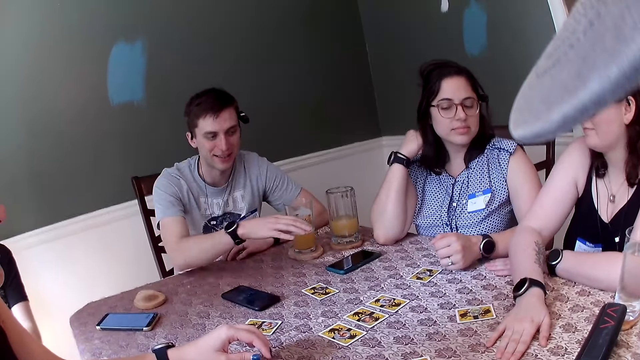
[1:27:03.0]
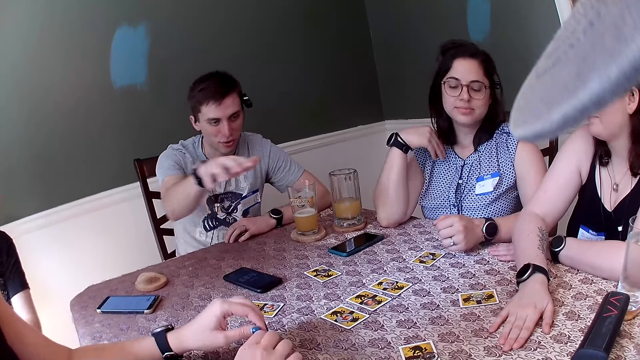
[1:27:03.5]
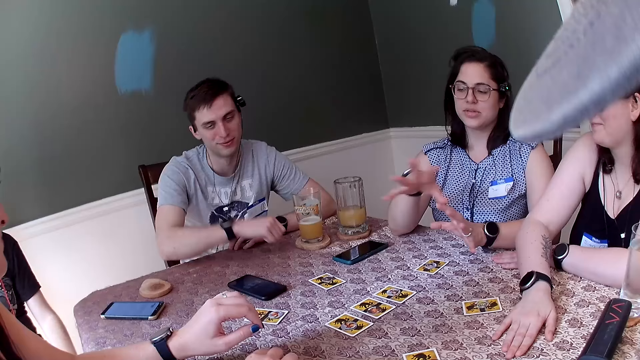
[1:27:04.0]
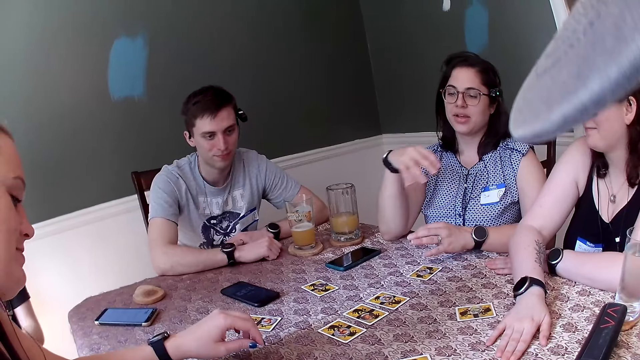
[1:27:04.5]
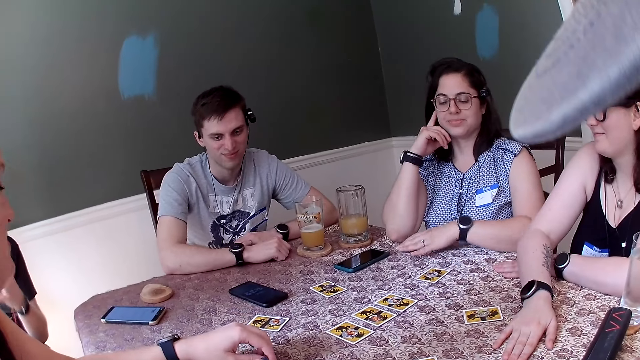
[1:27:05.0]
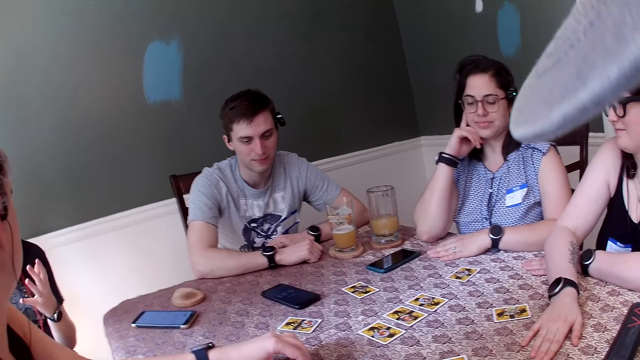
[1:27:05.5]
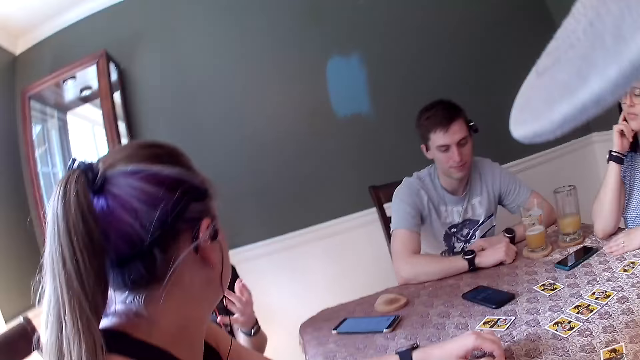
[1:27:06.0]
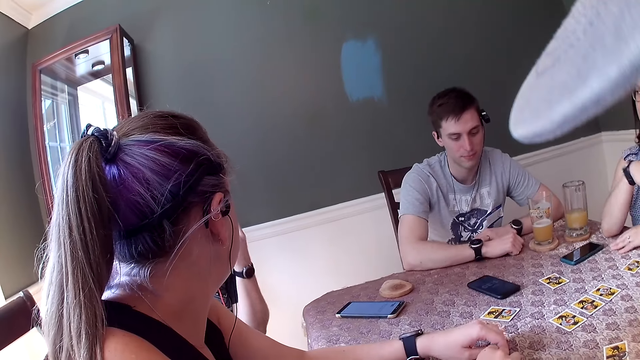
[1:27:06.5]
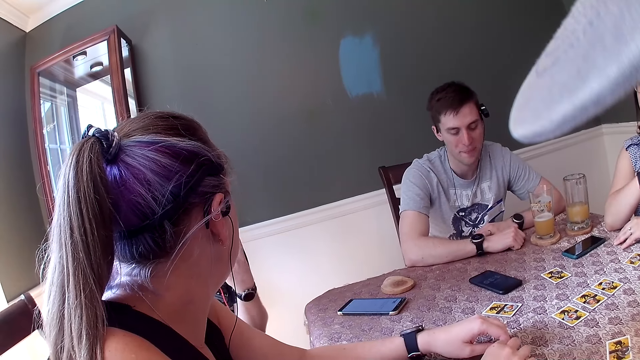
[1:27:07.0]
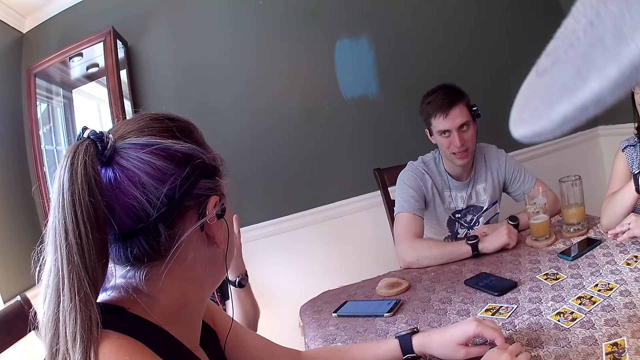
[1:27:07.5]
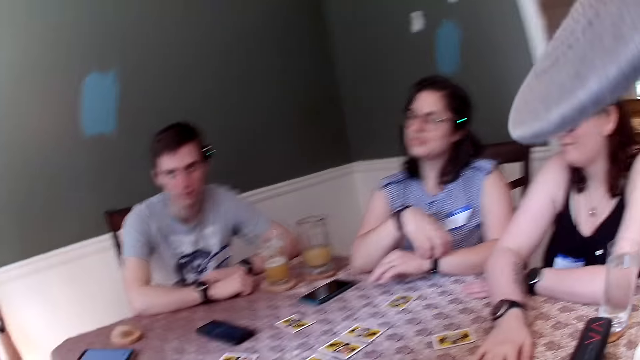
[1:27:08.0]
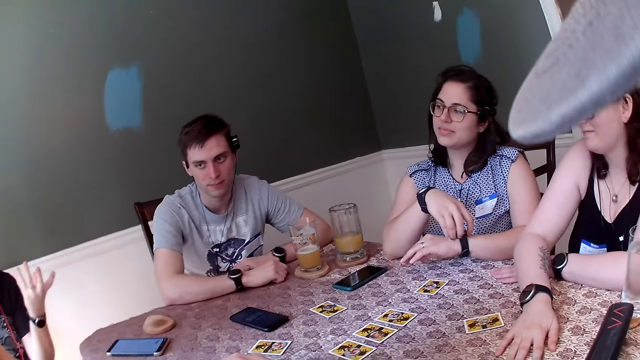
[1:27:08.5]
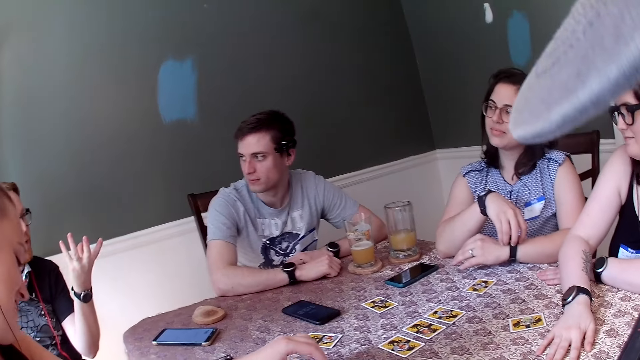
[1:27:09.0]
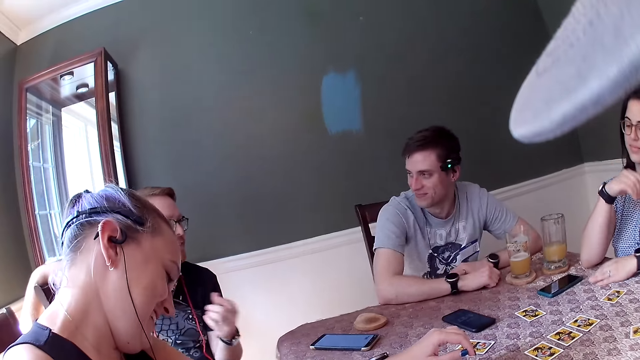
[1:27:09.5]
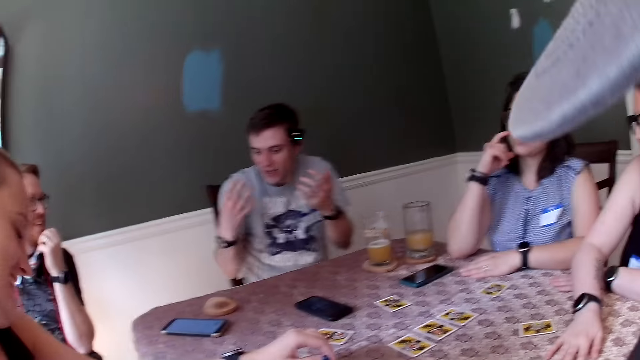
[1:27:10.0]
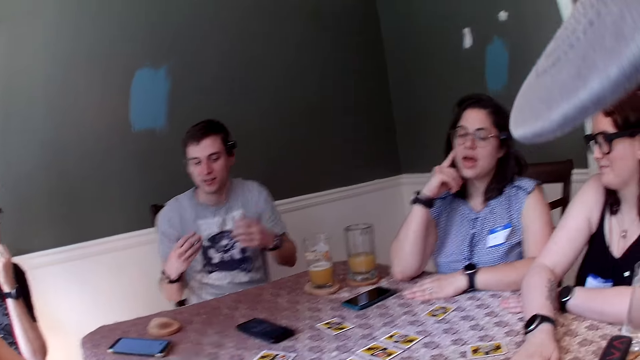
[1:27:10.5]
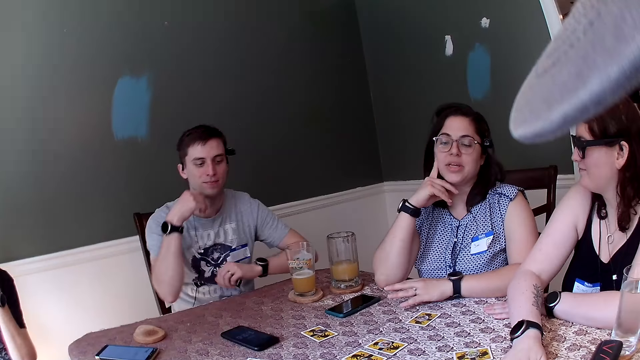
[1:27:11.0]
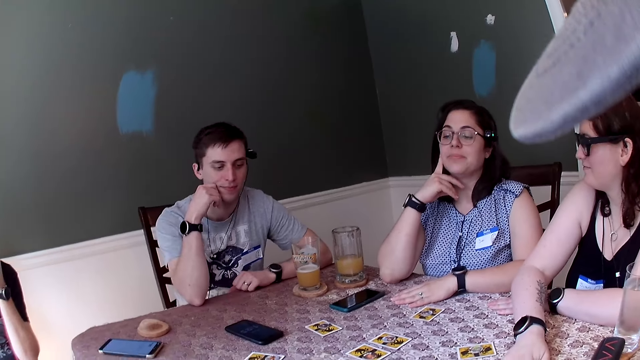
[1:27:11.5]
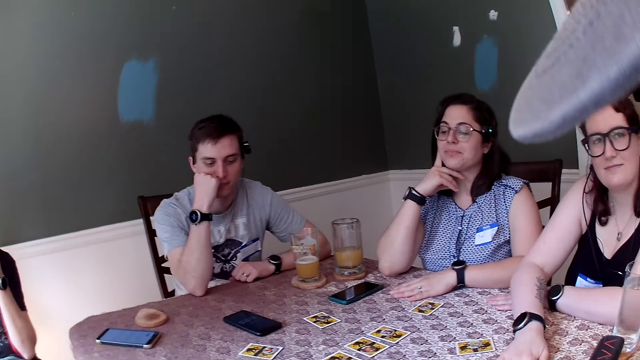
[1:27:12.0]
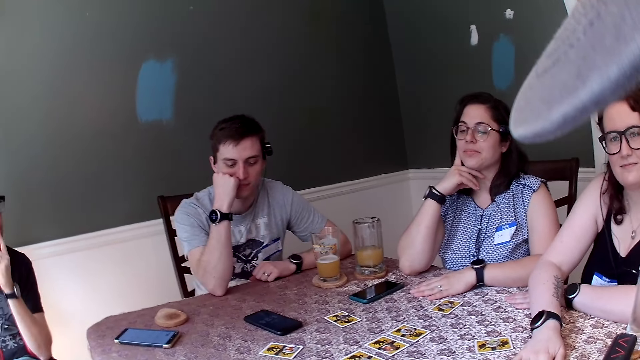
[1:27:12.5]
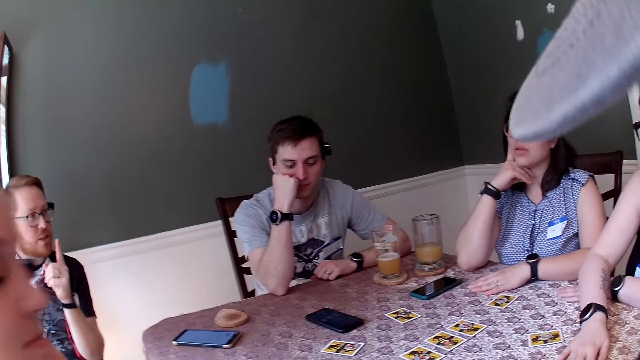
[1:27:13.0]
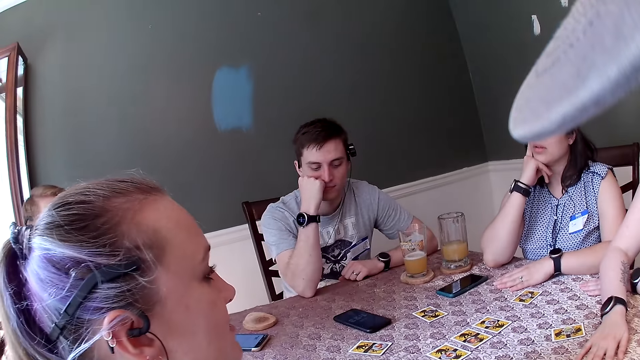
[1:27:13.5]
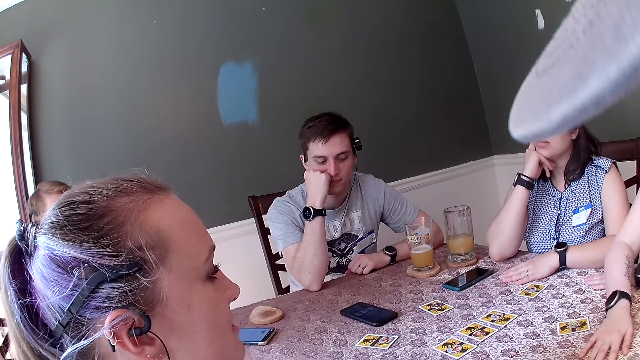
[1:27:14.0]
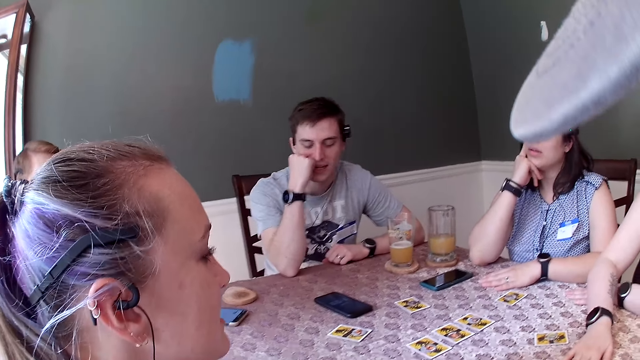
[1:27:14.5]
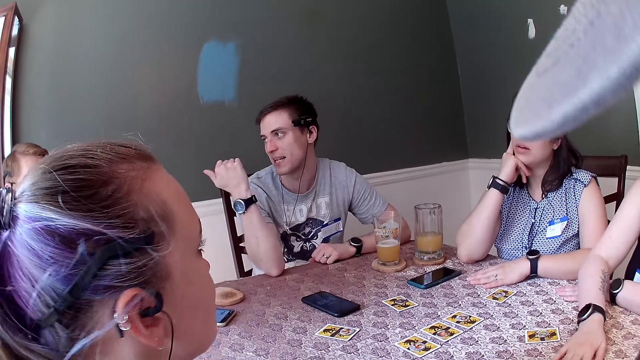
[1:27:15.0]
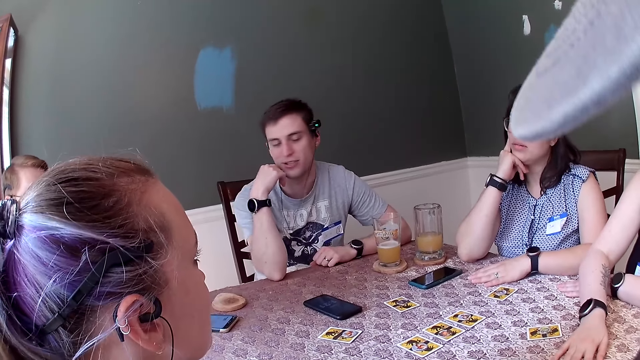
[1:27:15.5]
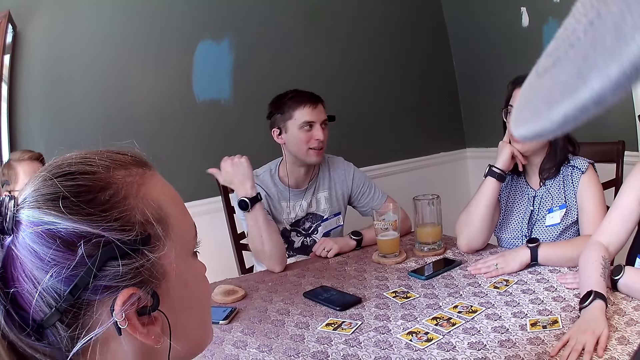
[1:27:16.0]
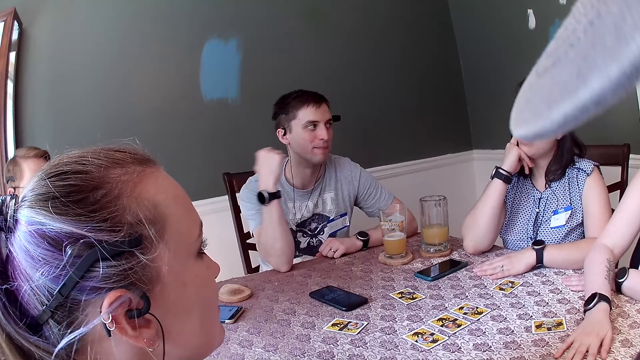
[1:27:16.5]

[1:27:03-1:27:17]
The camera wearer talks to a person.

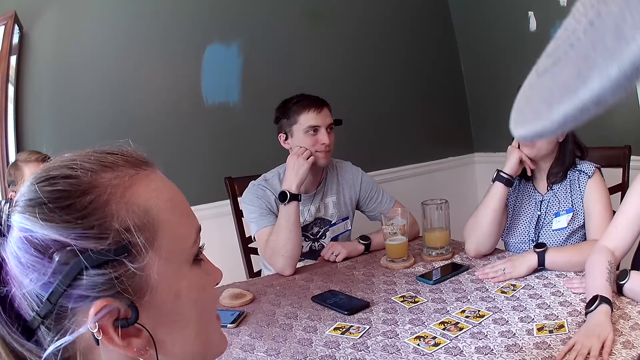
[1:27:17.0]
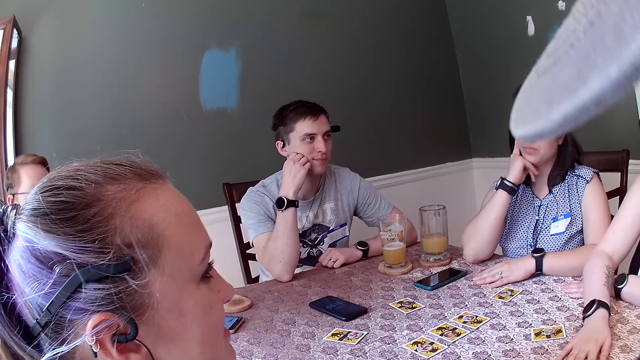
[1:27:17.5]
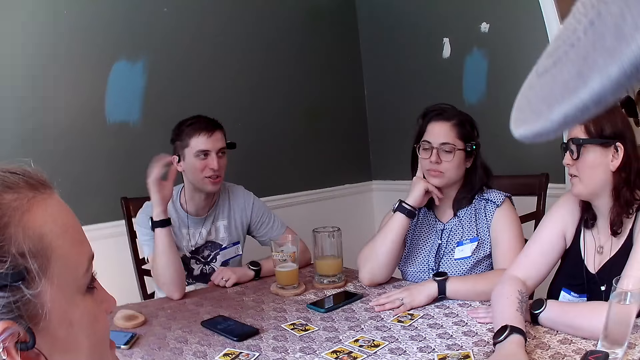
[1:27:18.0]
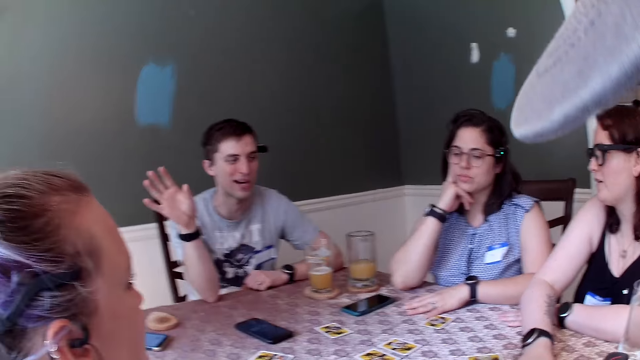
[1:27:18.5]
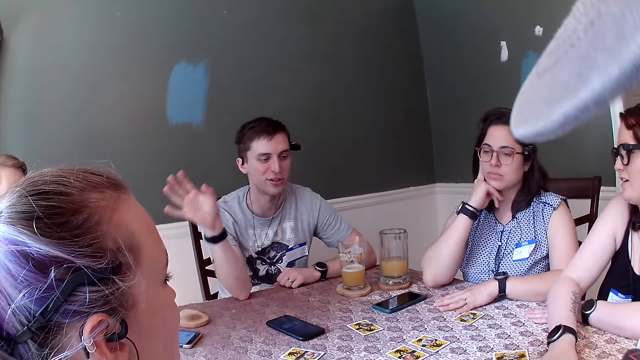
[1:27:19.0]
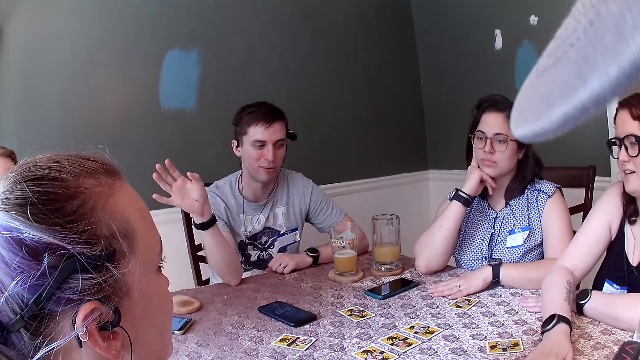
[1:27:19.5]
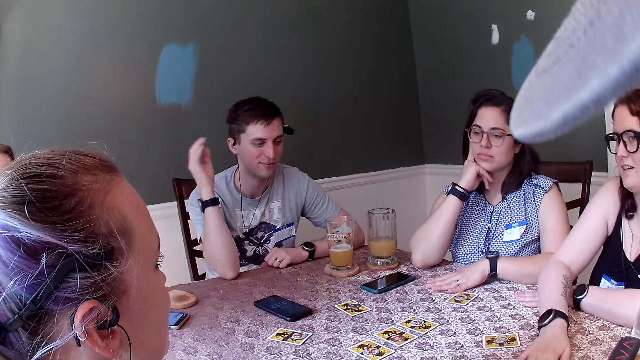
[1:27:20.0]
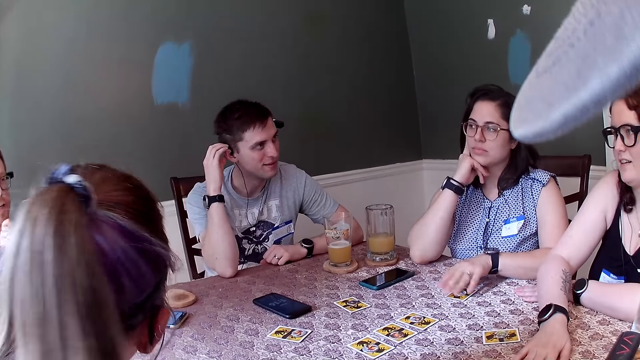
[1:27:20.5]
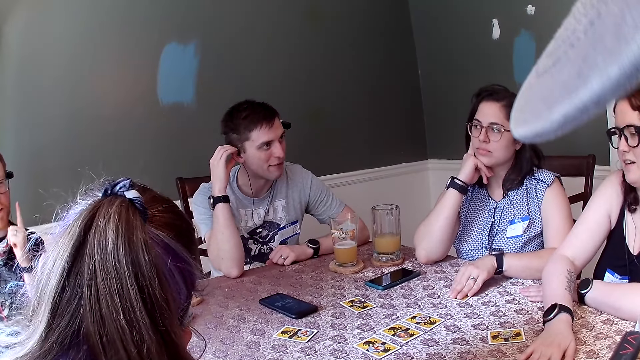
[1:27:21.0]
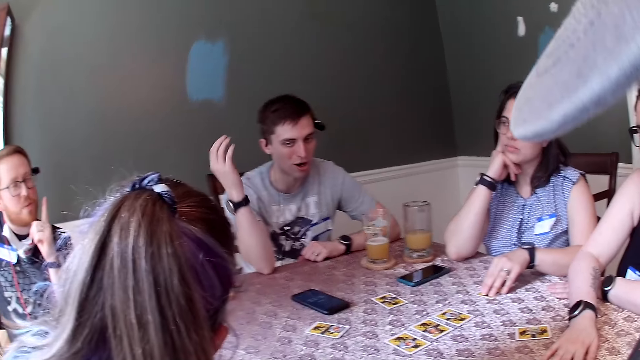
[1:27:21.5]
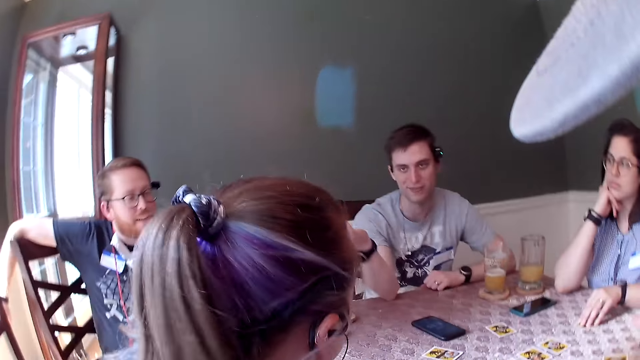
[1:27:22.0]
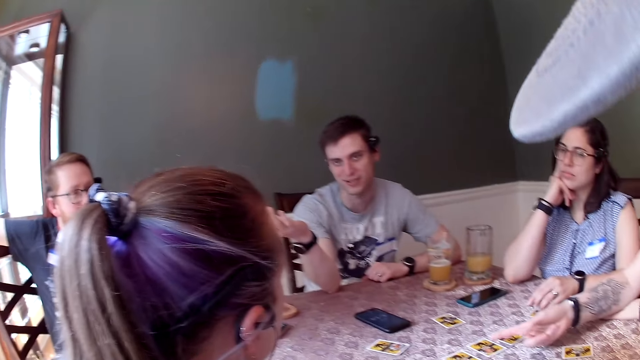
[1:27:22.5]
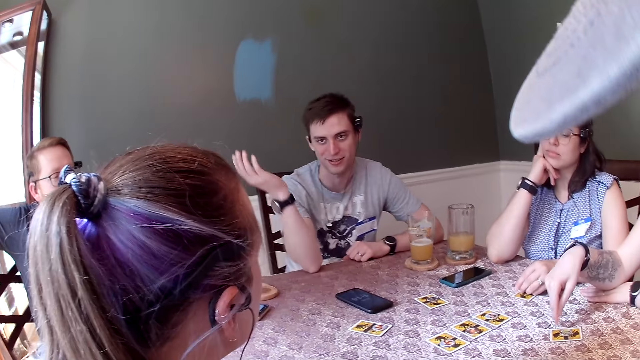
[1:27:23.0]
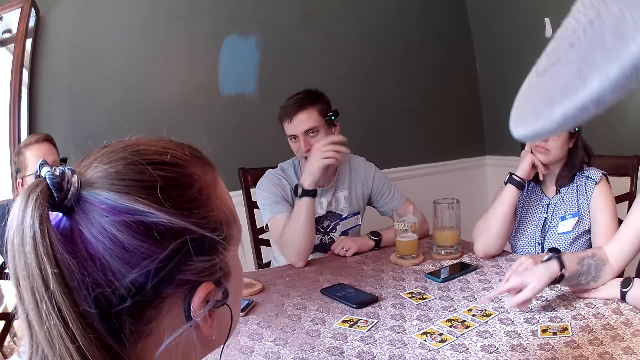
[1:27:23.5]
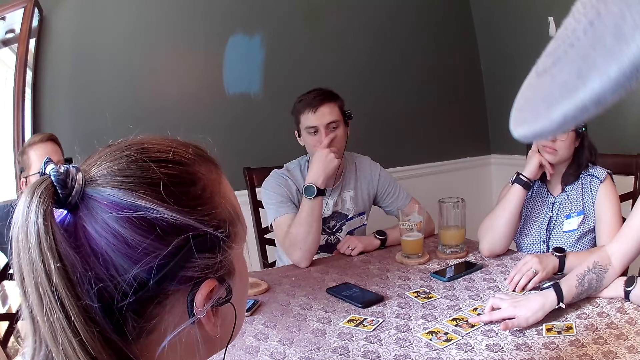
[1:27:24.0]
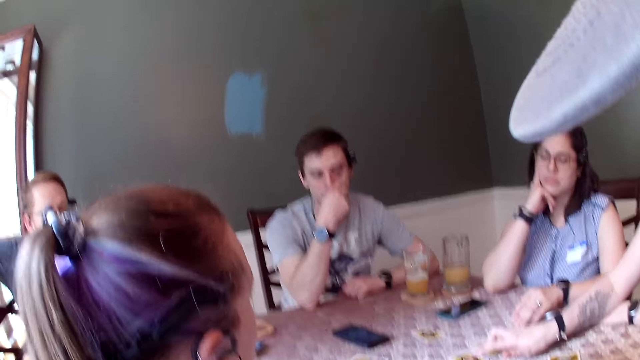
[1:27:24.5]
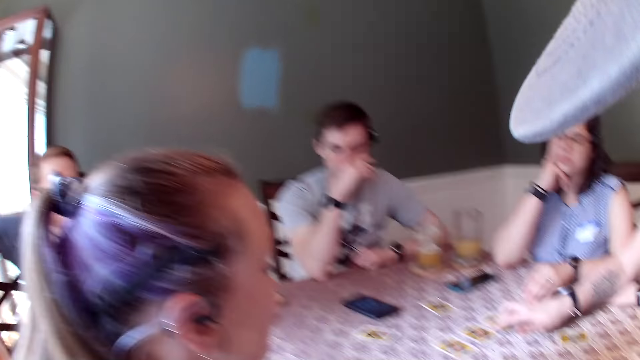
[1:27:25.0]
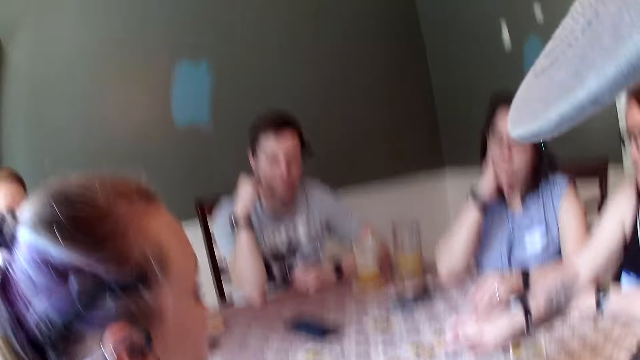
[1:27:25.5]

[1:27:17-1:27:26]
The woman places her left hand on a card on the table. Another woman places her right hand on cards on the table.
